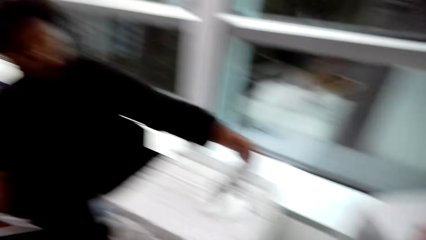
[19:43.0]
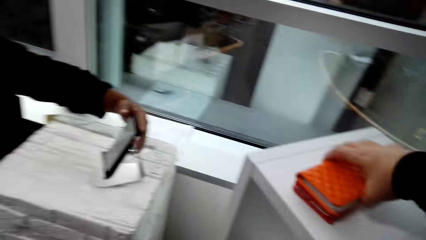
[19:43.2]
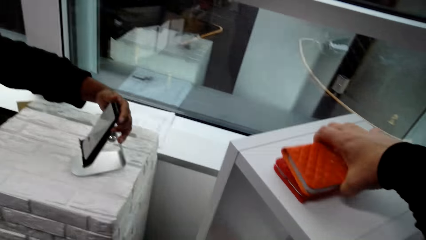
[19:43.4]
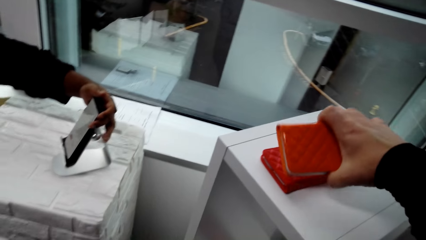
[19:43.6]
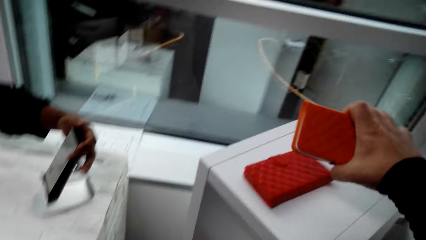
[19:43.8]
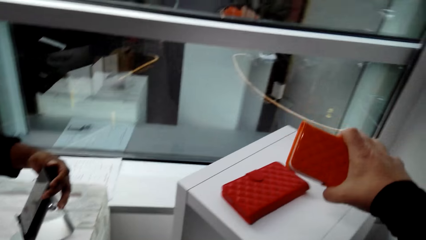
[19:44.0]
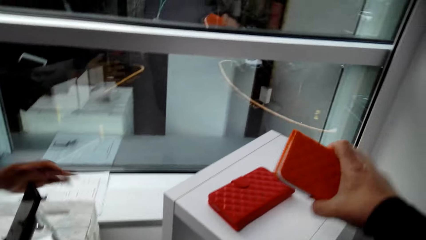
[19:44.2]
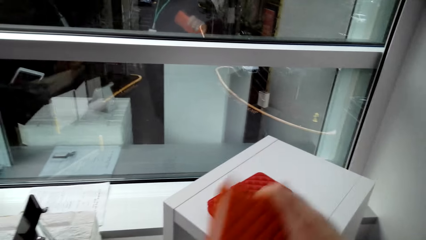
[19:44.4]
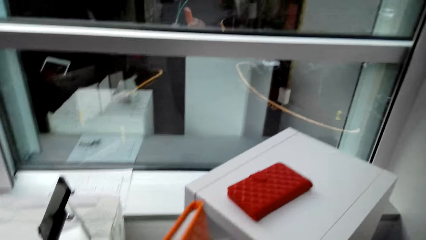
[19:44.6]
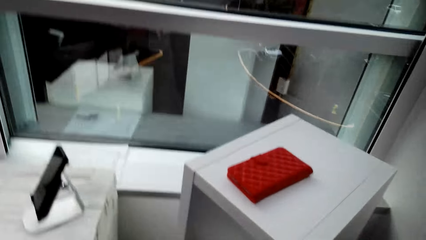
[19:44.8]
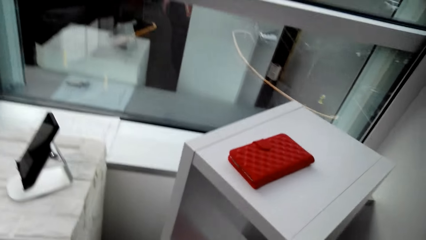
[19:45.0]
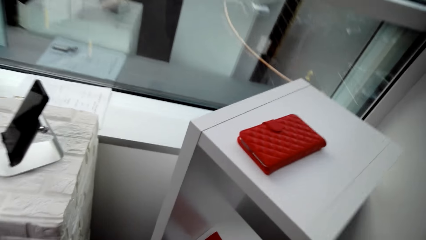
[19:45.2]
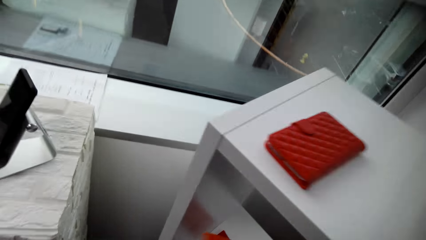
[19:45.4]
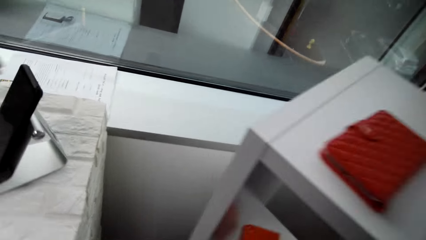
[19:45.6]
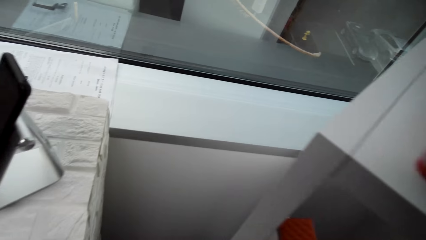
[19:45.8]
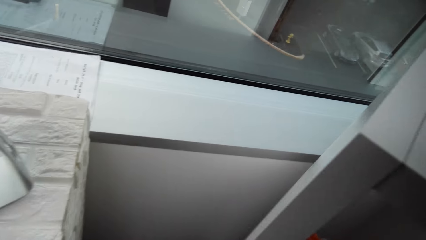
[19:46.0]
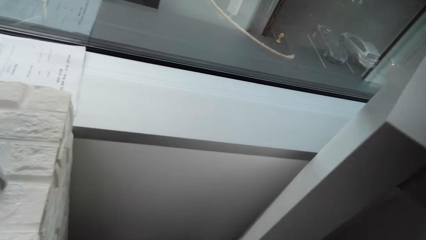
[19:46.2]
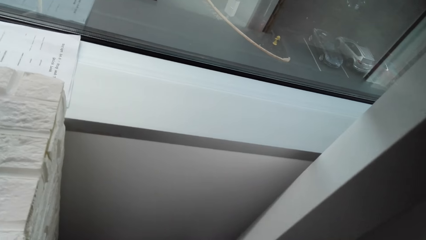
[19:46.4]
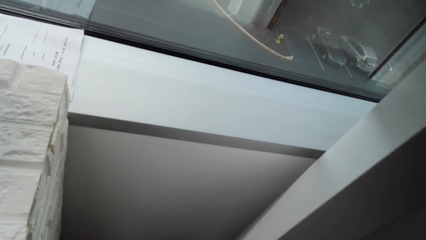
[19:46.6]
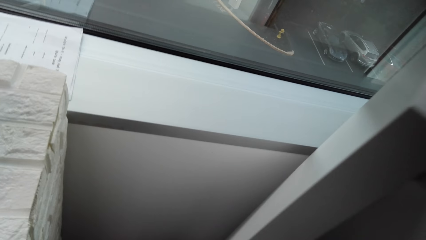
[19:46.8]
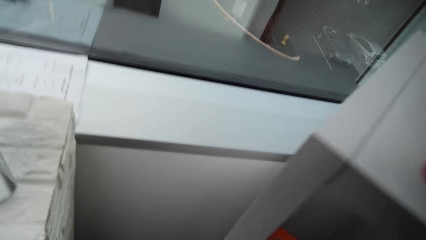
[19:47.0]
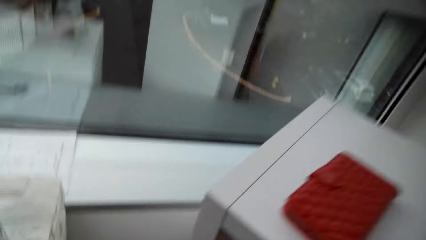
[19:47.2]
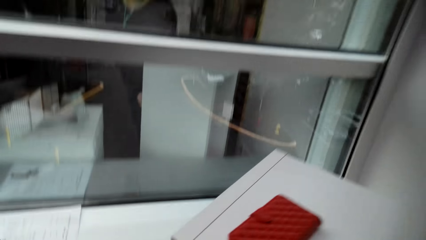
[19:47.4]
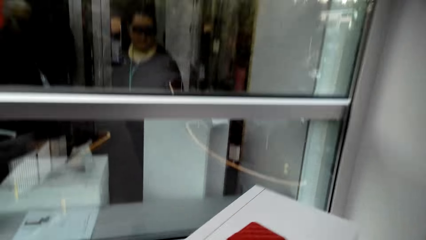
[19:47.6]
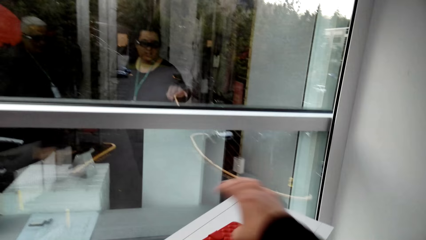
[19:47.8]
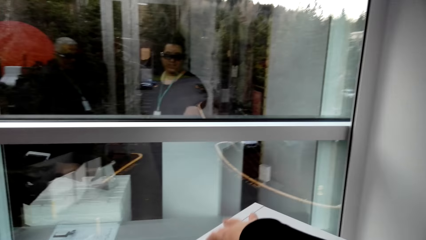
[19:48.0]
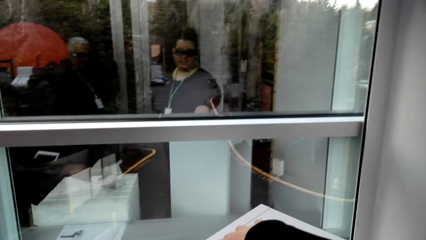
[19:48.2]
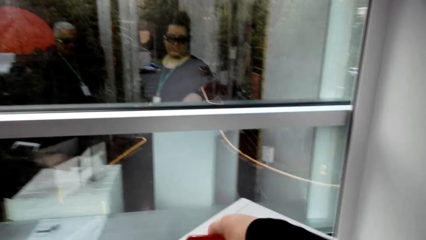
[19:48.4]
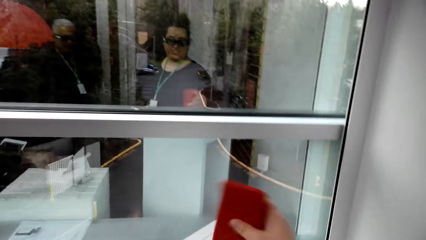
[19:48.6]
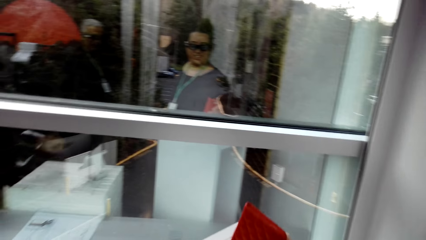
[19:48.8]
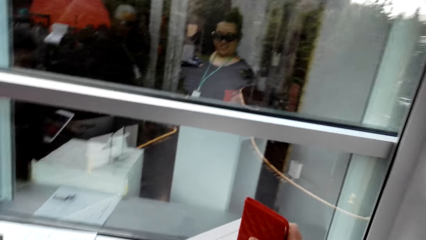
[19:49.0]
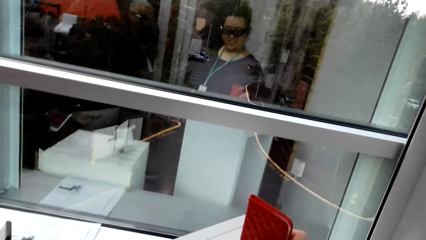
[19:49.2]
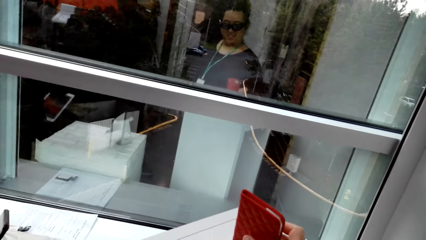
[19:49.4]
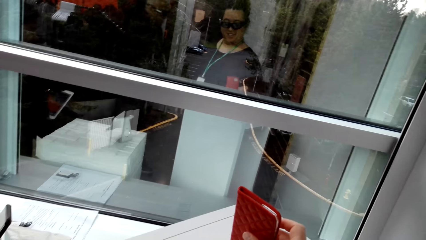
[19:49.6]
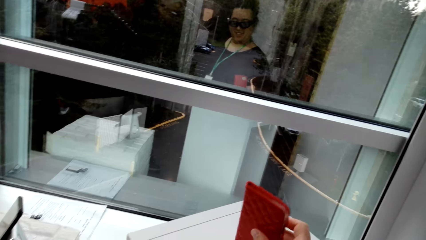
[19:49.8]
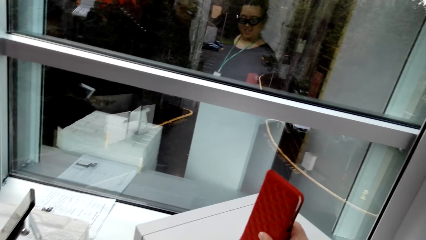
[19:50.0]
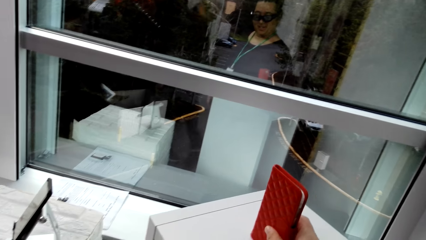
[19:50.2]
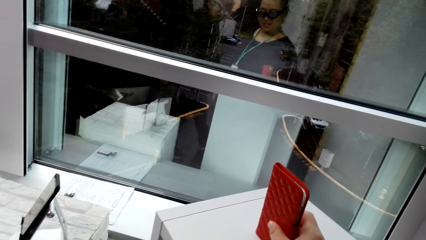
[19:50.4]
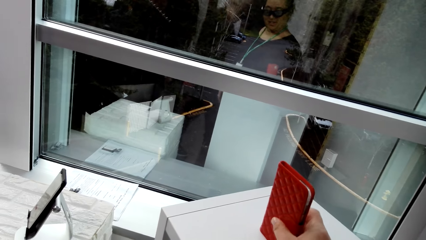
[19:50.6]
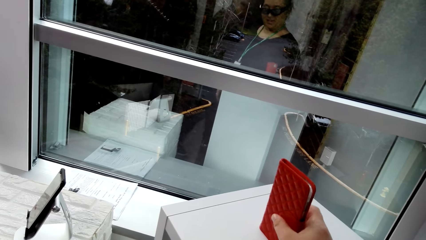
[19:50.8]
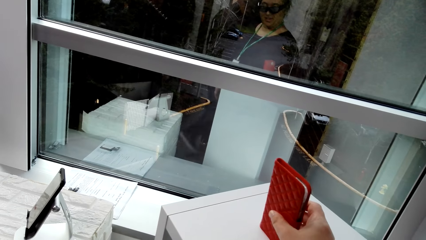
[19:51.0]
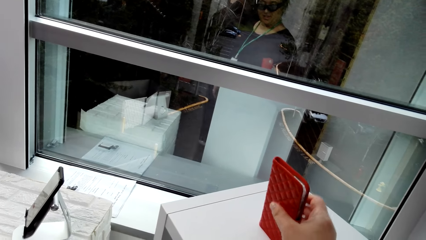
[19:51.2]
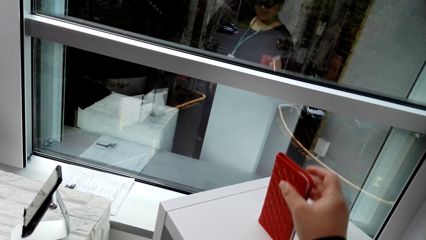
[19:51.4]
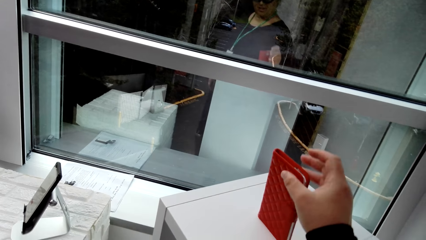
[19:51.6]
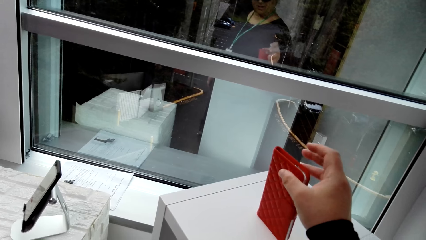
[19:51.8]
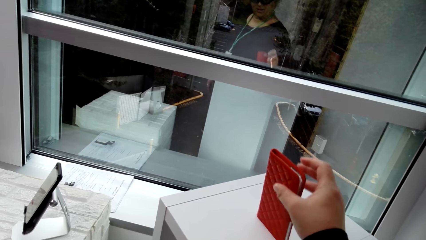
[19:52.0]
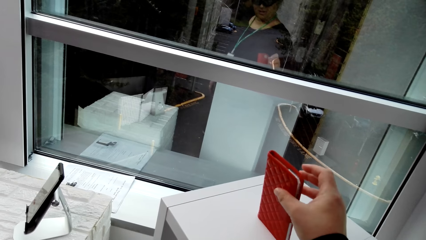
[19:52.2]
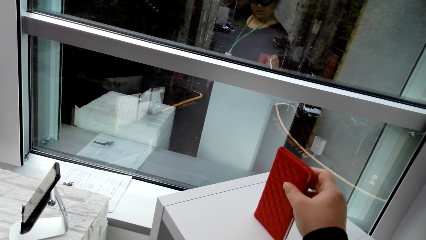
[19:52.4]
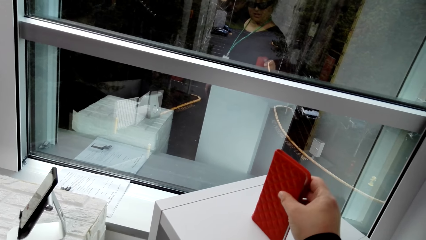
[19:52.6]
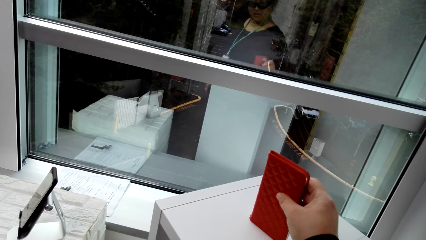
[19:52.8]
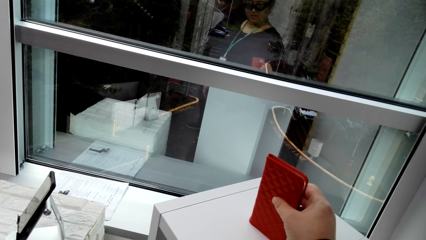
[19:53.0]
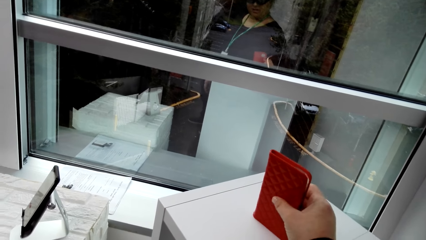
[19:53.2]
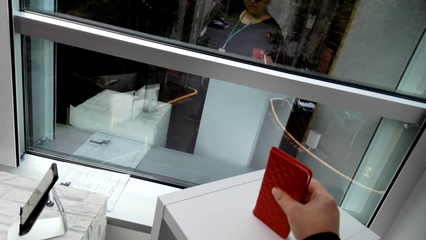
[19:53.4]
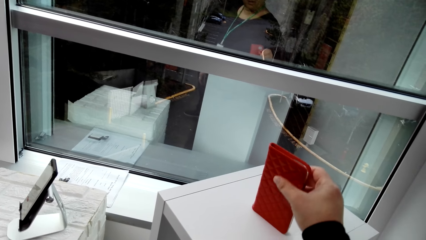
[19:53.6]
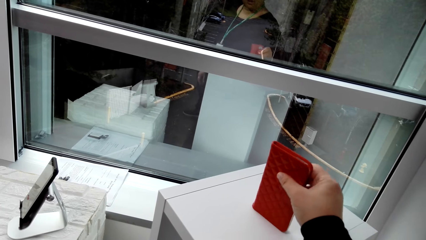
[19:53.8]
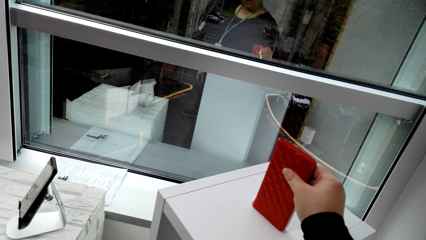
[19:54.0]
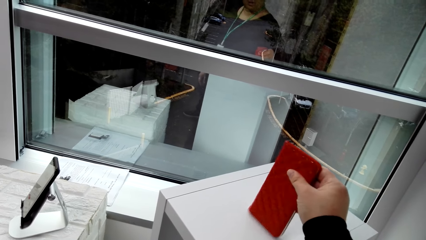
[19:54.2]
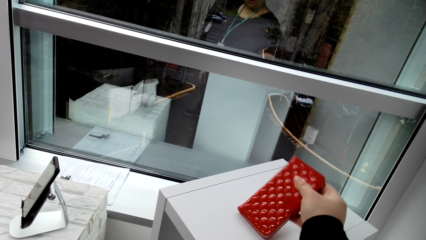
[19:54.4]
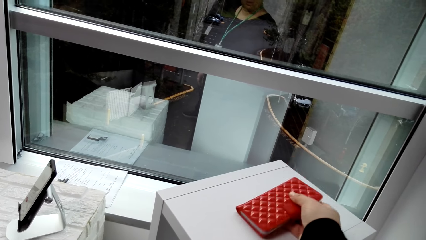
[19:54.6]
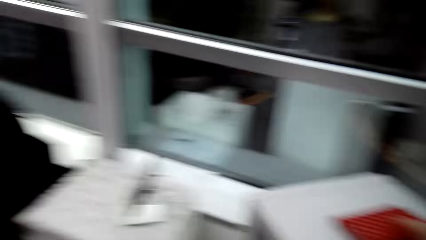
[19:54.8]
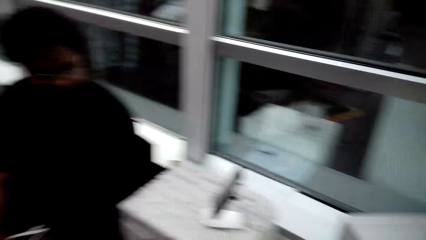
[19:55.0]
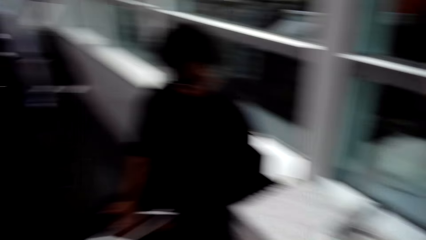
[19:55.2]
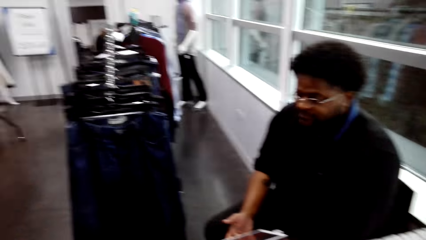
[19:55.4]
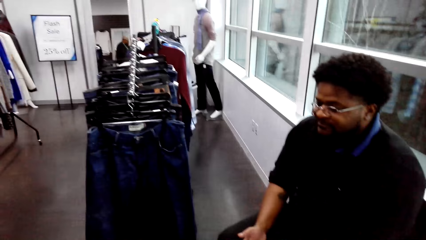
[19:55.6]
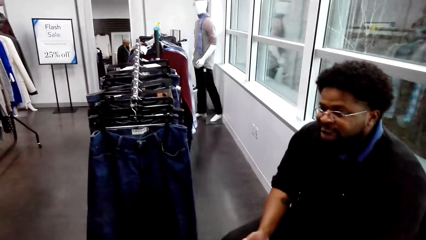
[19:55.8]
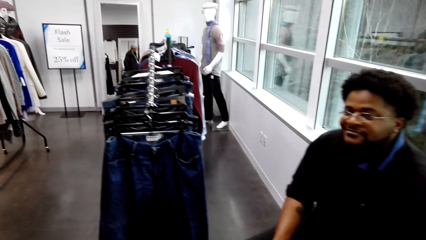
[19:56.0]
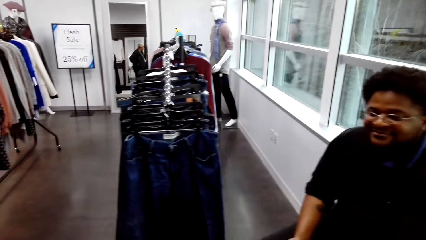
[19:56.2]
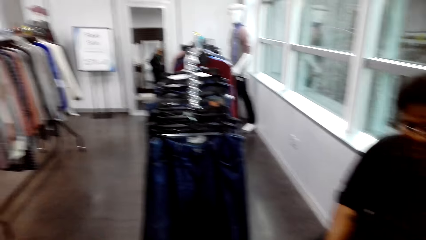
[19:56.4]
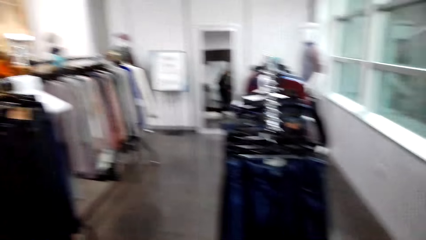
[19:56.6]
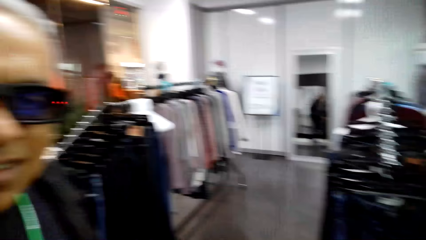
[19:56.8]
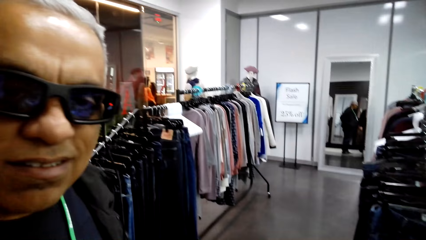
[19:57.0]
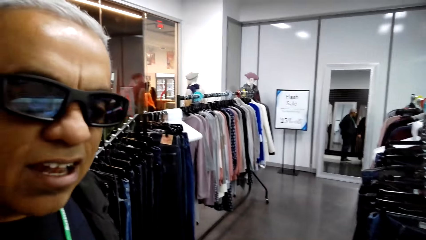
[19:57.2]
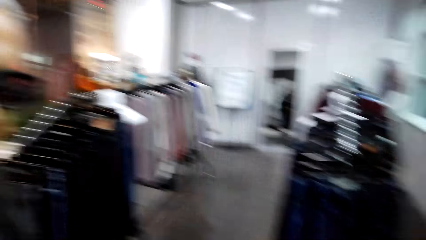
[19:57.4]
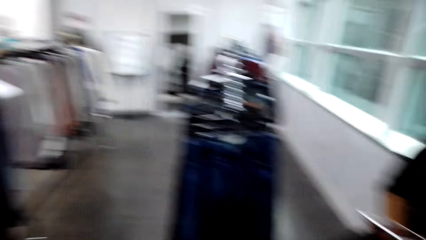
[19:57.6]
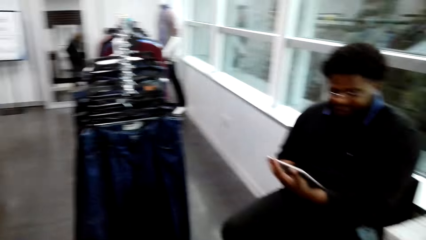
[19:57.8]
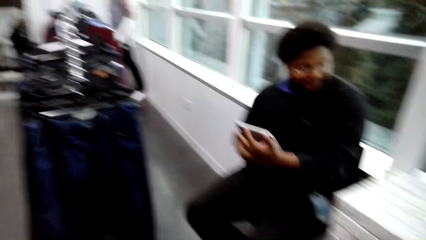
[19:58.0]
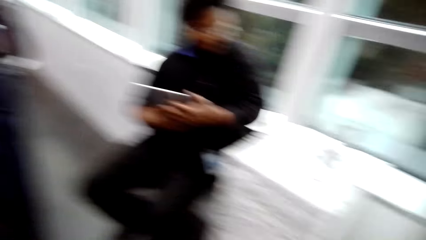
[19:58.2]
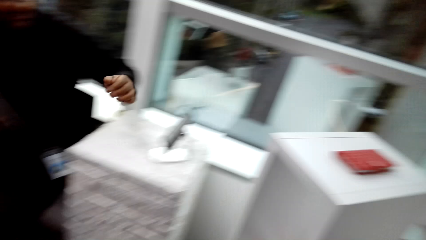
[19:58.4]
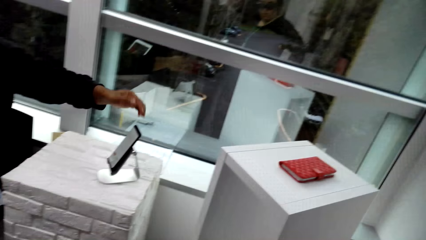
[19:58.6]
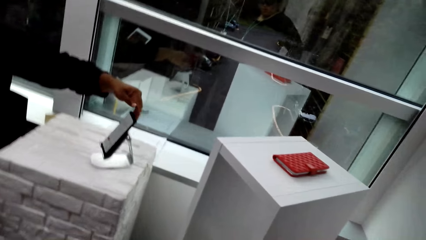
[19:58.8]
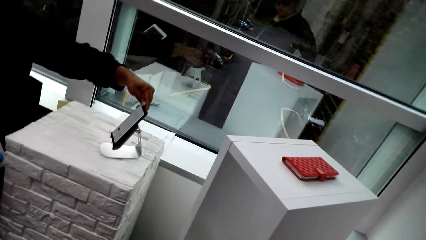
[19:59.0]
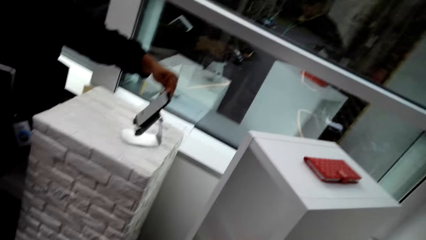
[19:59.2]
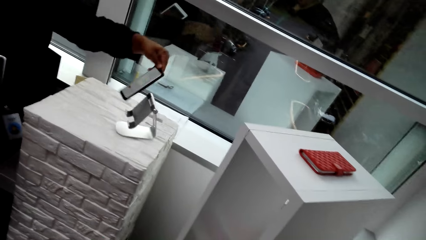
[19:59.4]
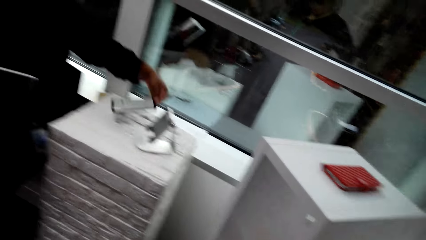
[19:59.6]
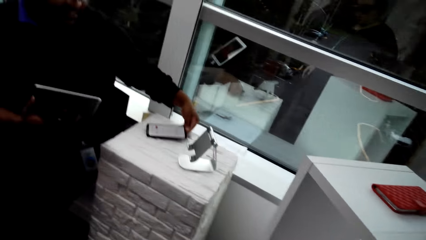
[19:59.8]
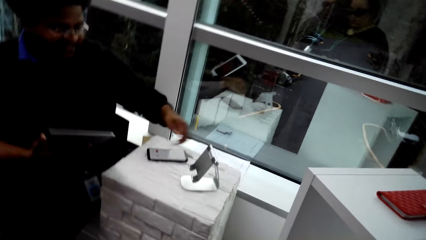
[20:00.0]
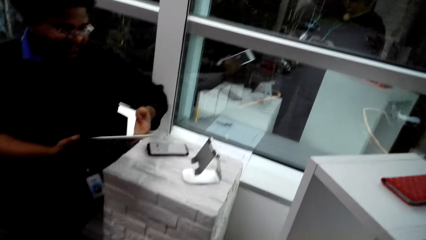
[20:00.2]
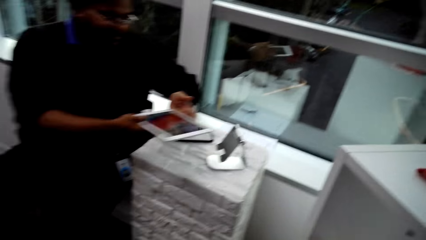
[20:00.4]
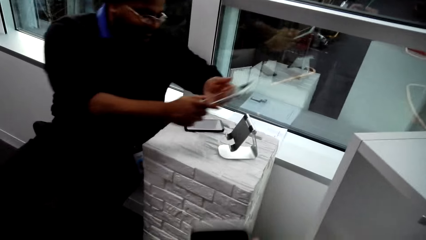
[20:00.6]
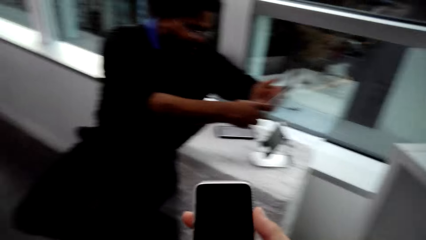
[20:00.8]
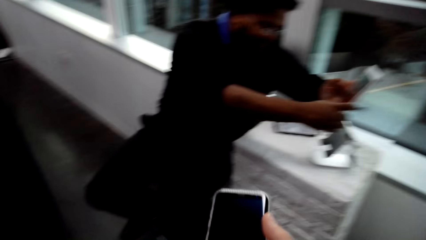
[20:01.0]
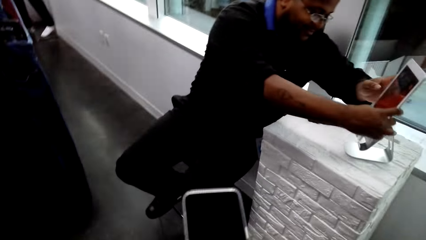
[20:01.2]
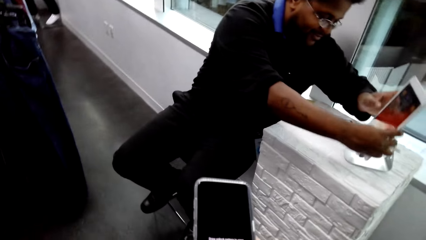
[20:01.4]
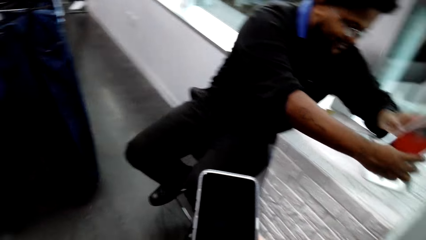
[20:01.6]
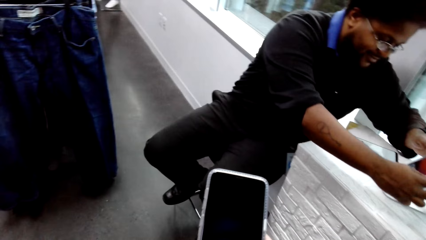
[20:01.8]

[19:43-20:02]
The camera wearer picks up a pouch with the right hand on the stand. A man touches a phone on the table. The camera wearer stands in the clothing store. They hold the pouch with the right hand on the stand. They place the pouch on the stand. The man sits on a chair in the clothing store. Another man stands in the clothing store. The first man holds a tablet with both hands in the store, holds the phone with the left hand, and places the phone on the table.
